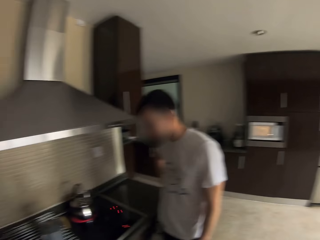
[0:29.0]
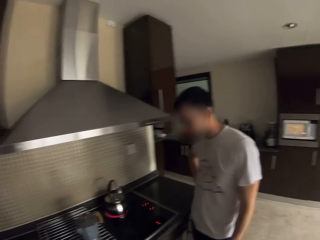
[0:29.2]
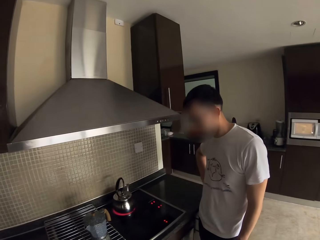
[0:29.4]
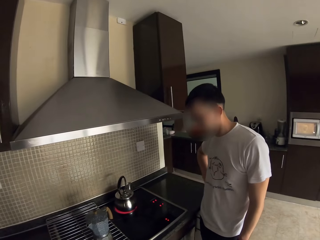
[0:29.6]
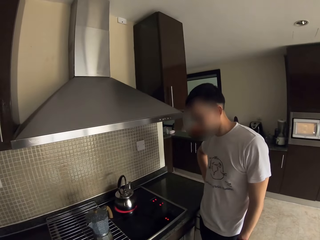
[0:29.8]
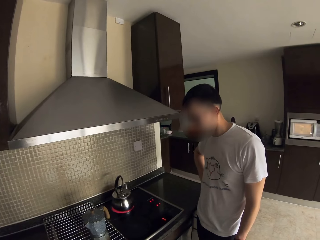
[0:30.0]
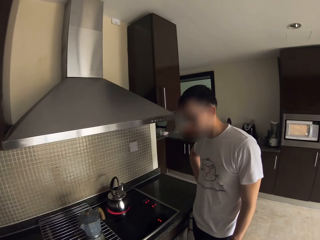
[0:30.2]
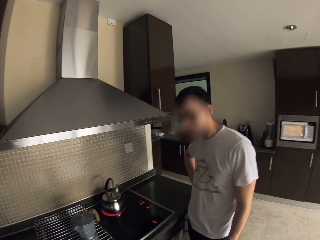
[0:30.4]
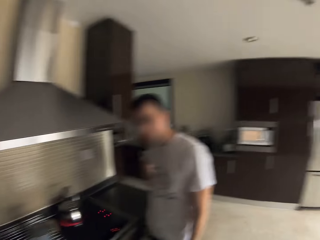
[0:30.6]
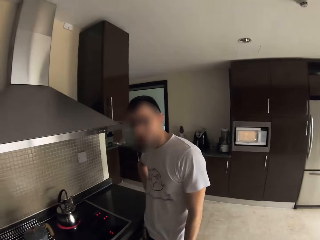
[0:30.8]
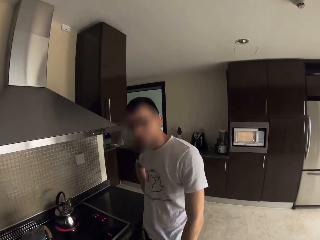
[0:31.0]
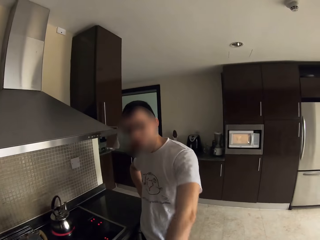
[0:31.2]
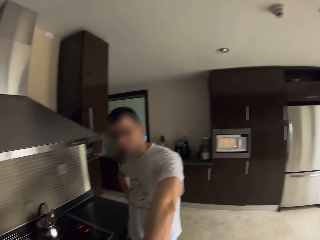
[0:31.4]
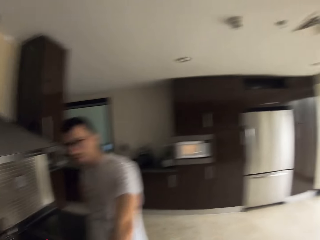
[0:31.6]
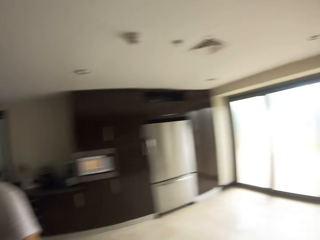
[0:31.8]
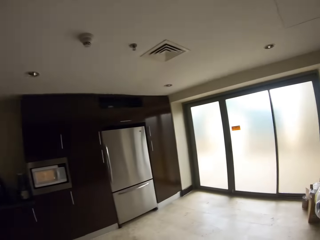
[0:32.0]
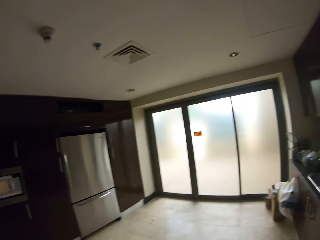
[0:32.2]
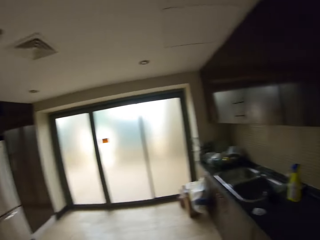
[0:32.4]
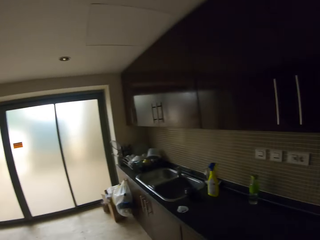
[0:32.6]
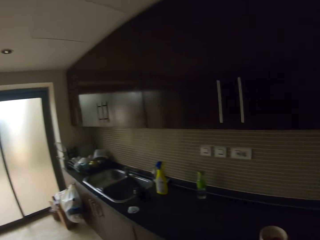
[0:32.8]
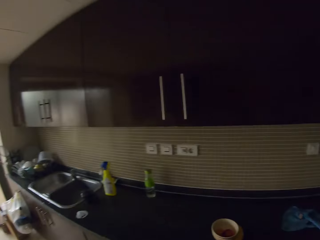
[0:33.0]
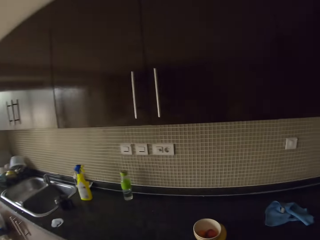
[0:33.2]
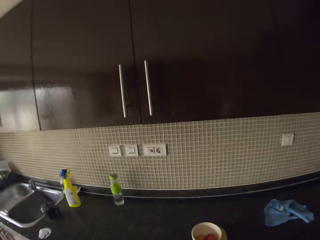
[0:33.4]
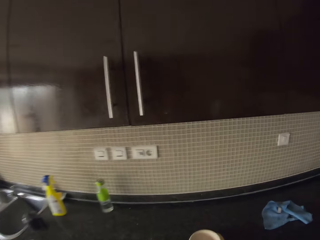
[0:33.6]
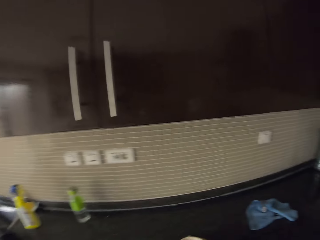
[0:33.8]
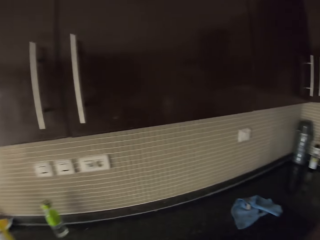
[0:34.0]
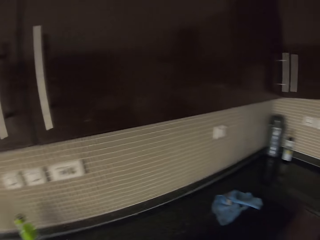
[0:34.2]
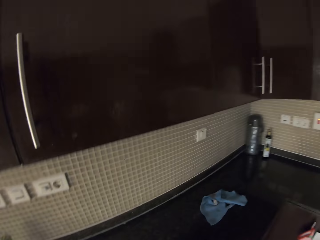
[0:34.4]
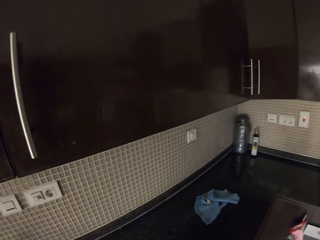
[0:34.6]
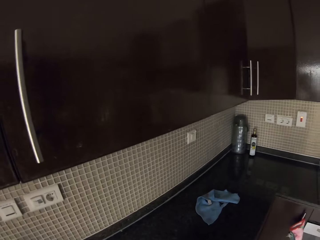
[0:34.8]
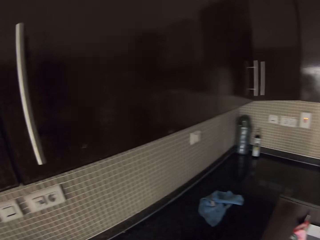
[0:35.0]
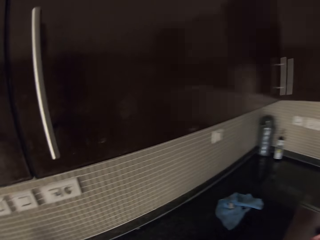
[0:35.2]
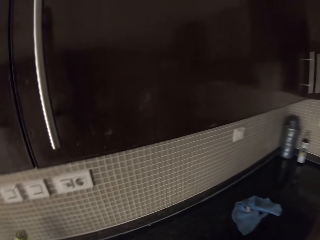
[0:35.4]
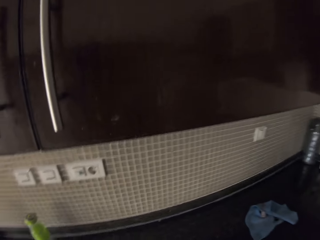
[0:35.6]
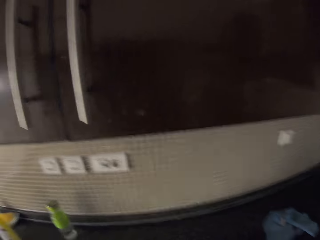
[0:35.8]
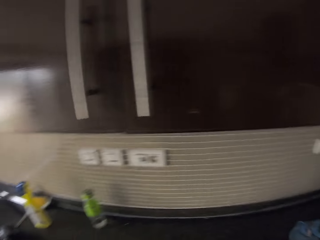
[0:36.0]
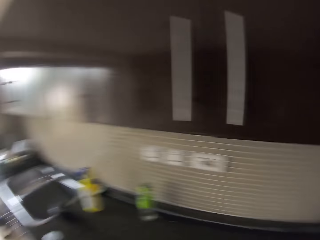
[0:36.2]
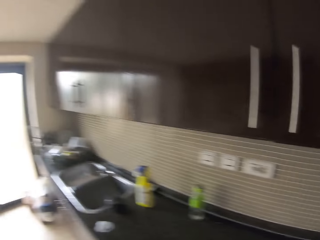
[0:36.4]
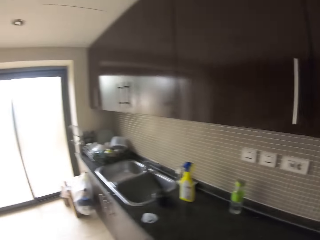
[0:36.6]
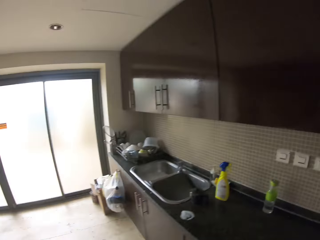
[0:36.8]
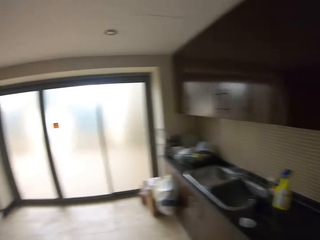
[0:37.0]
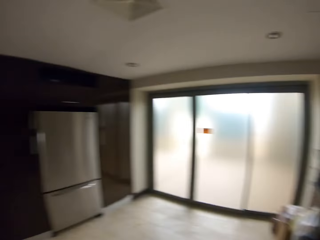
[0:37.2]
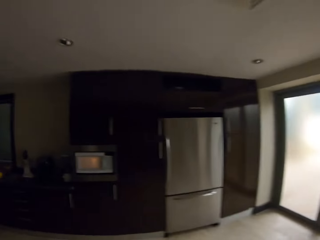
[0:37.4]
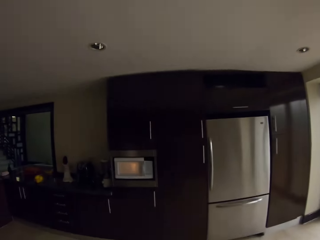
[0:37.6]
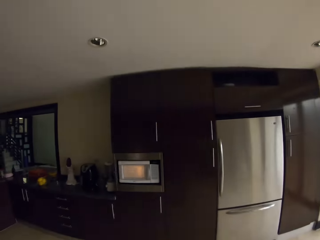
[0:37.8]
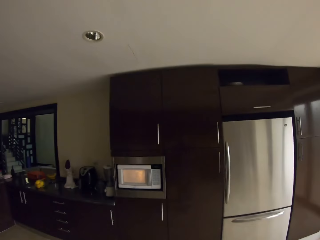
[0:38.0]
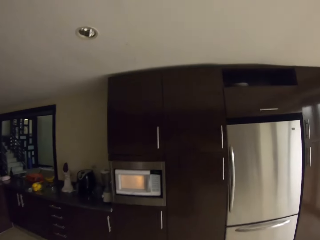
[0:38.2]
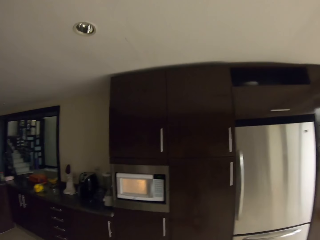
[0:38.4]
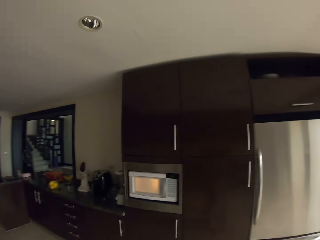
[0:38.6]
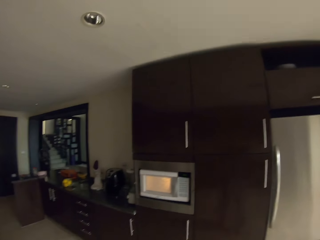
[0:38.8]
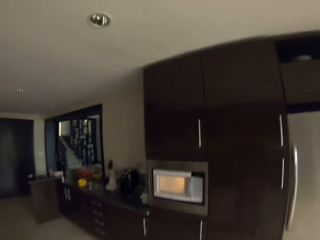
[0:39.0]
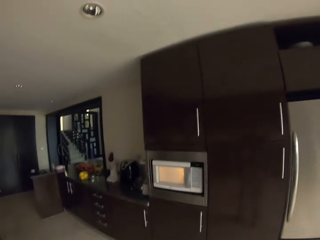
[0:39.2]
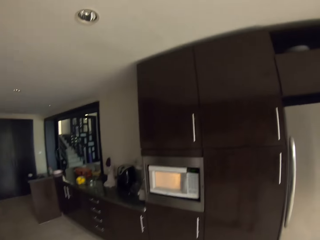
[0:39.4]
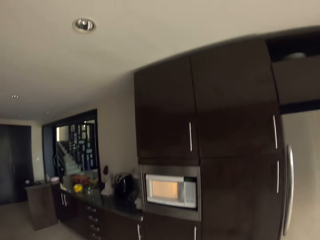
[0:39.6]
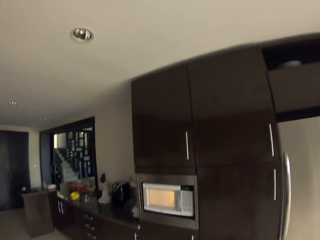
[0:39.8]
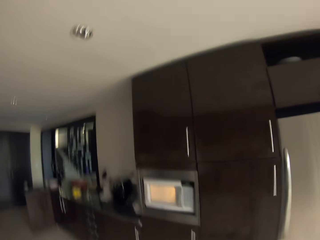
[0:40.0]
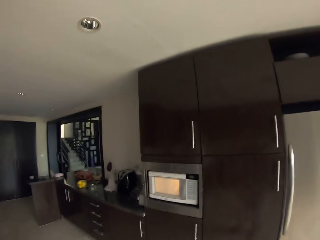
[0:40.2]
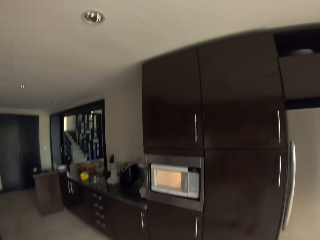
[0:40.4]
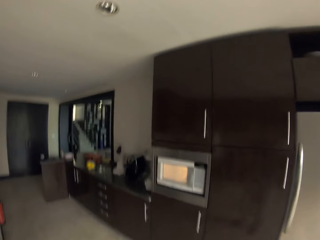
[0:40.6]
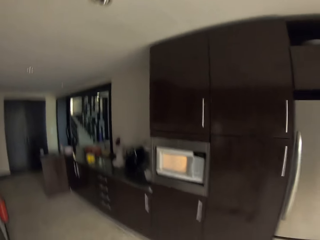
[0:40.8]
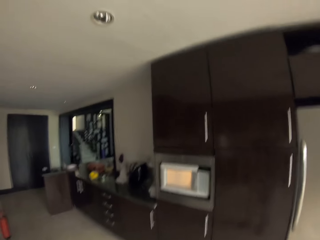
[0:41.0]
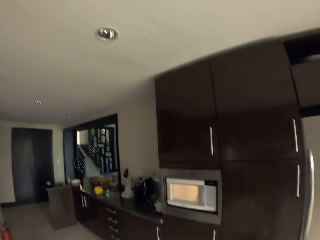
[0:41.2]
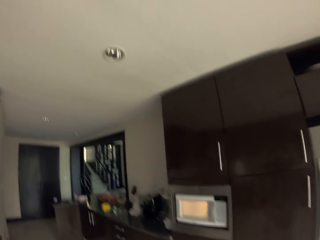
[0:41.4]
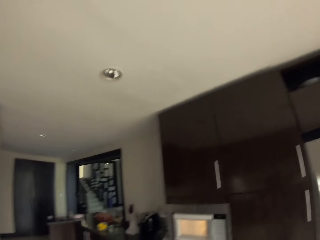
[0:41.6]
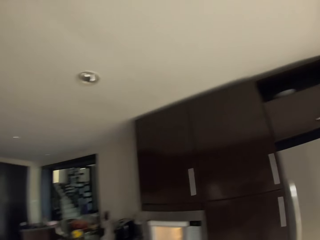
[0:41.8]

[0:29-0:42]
A man talks to the camera wearer. The camera wearer turns around. They walk on the floor. They stare at the counter. They walk towards the fridge. The man talks to the camera wearer. The camera wearer fixes the camera. They stand on the floor.

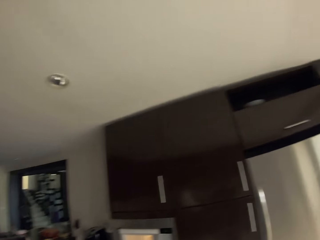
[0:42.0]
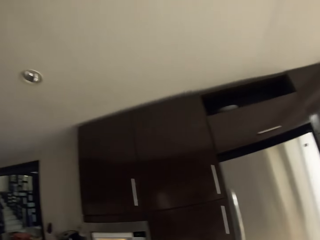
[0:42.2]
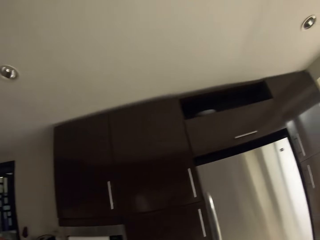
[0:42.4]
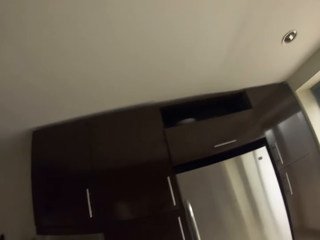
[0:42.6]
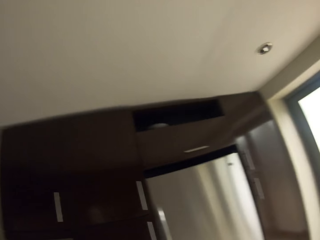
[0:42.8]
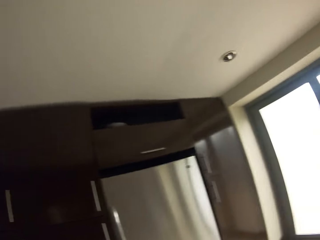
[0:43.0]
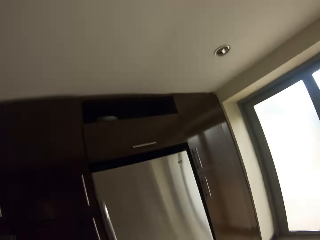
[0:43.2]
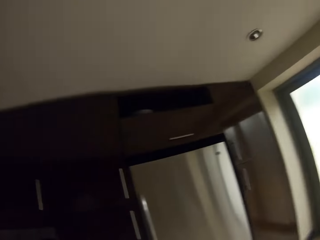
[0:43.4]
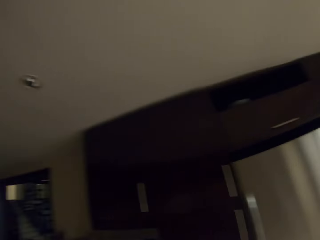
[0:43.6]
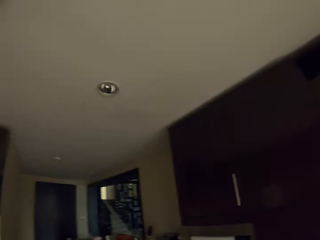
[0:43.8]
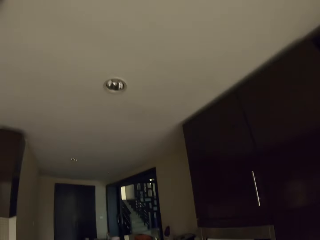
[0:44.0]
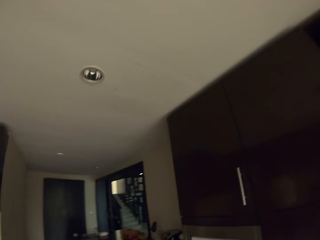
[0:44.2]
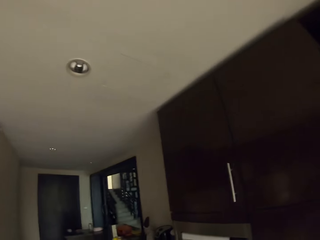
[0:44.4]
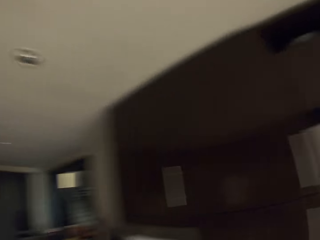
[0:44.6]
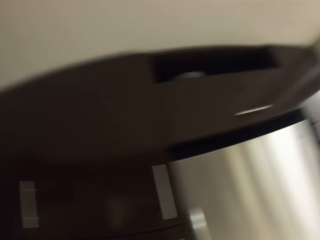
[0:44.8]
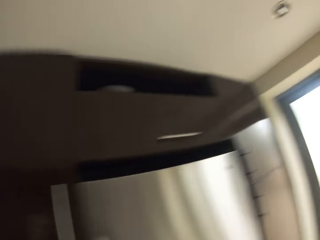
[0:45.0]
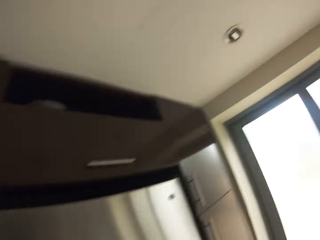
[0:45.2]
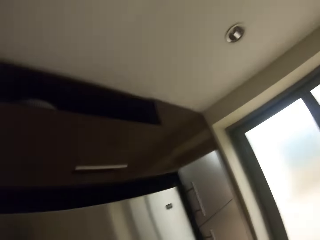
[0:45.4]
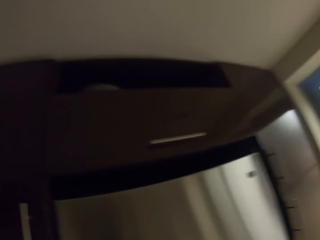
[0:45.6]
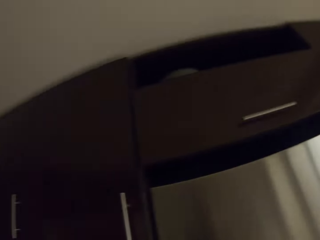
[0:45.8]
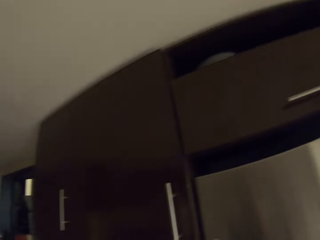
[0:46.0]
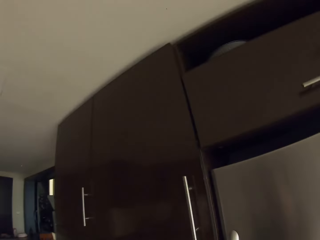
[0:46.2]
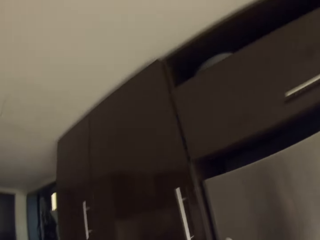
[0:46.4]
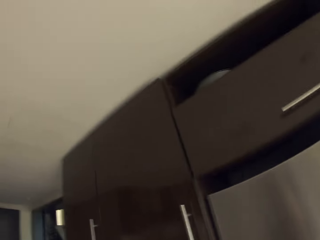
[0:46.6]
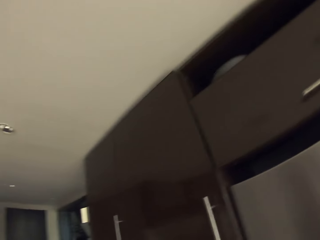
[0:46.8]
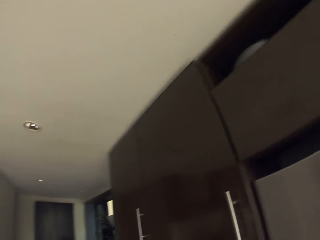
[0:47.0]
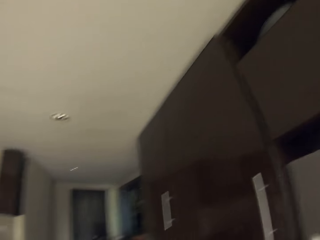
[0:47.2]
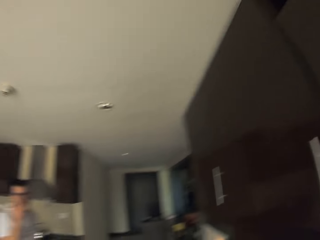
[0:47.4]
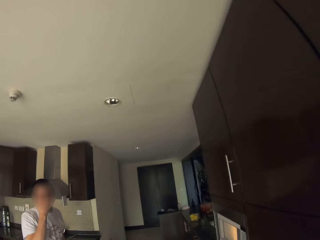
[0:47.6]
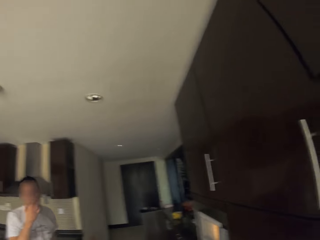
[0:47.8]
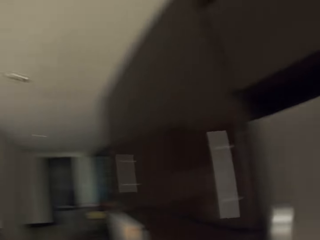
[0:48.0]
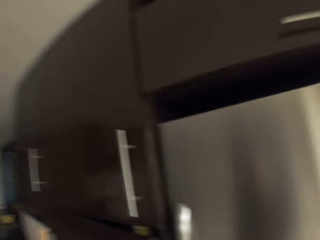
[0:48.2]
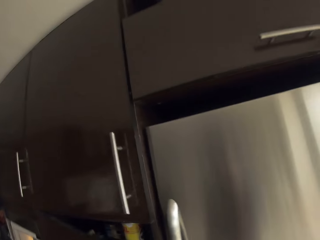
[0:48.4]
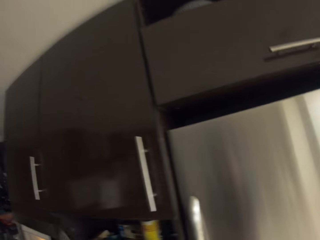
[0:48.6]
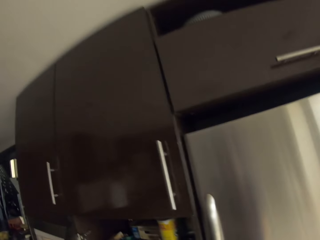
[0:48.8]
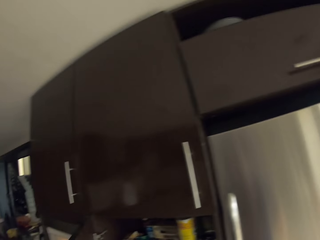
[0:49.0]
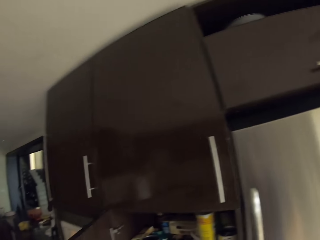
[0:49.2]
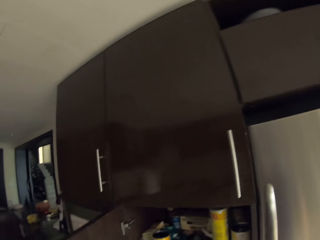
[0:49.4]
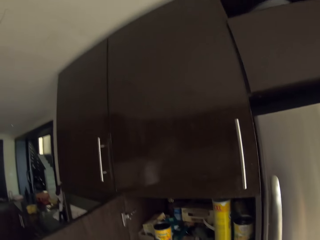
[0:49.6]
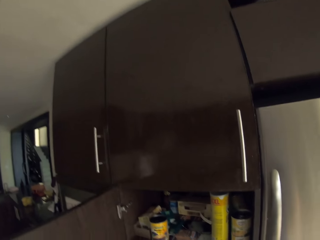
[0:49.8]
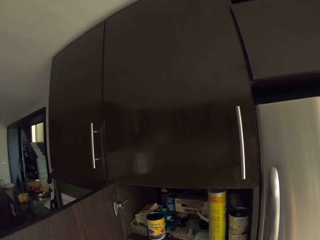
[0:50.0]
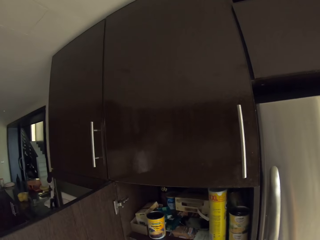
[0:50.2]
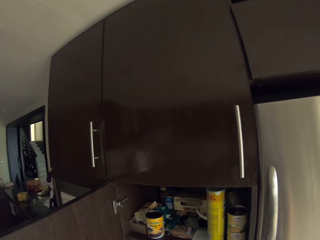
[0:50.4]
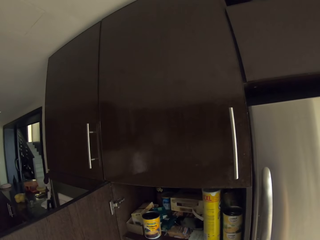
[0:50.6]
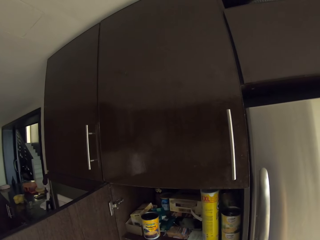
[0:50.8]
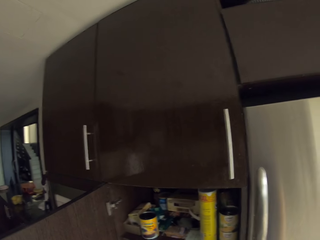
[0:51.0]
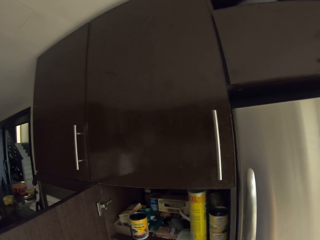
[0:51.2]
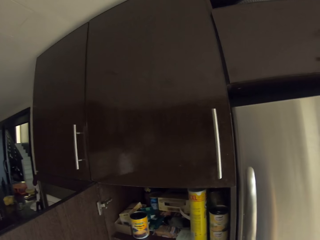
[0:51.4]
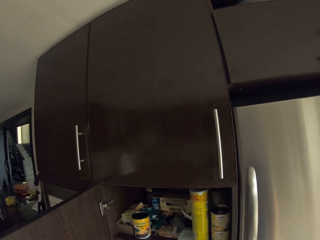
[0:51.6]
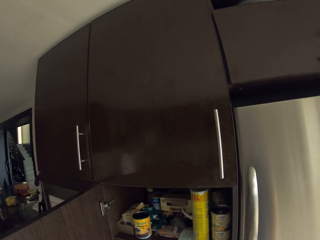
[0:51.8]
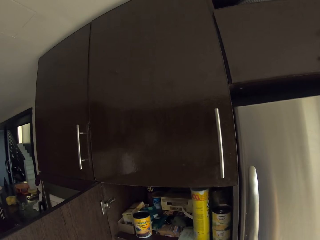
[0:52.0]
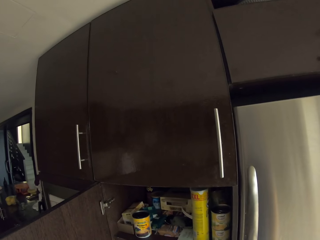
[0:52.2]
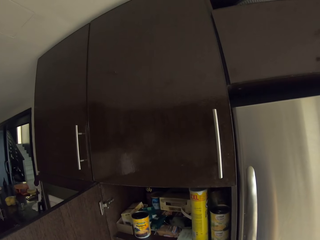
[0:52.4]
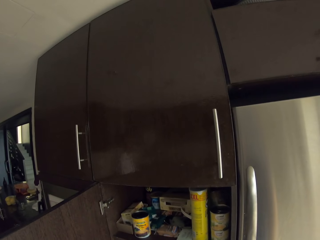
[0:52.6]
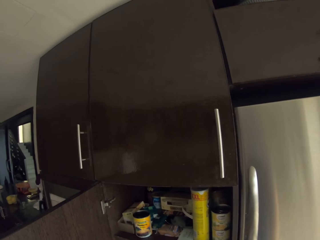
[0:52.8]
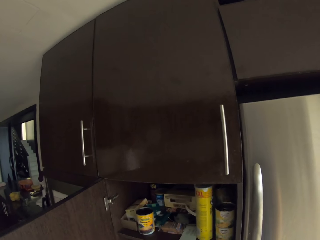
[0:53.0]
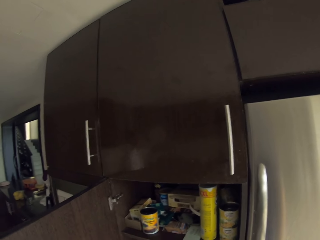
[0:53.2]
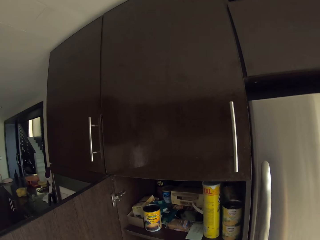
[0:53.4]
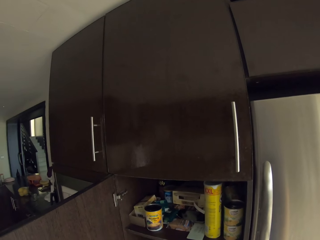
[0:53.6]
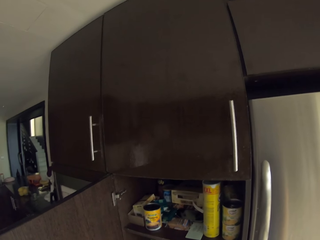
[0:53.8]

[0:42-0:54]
A man talks to the camera wearer. The man walks on the floor towards the camera wearer. The camera wearer stands on the floor. They open the cabinet and stare at the inside of the cabinet.
